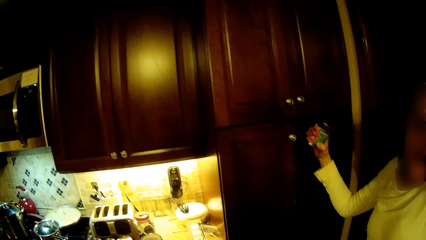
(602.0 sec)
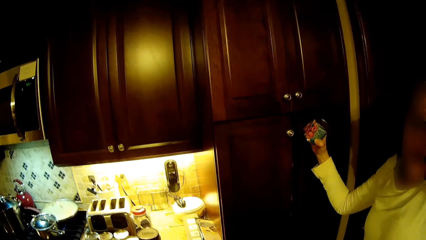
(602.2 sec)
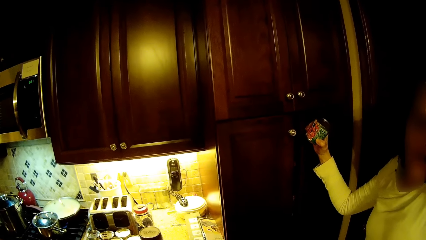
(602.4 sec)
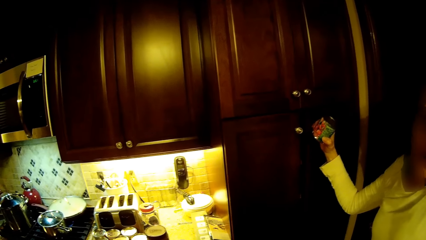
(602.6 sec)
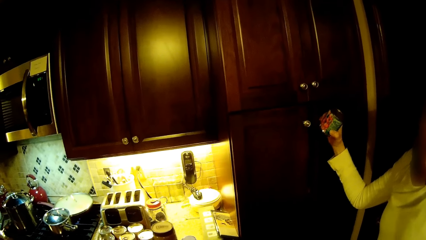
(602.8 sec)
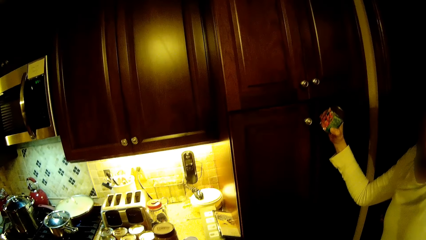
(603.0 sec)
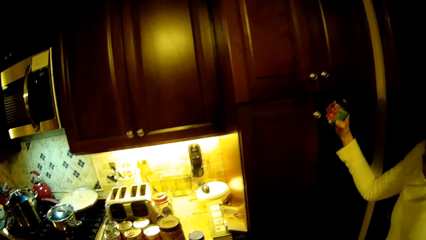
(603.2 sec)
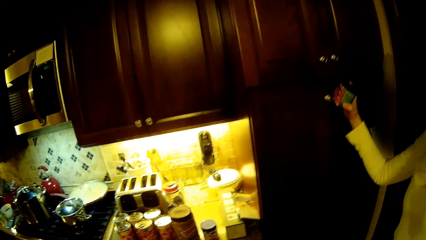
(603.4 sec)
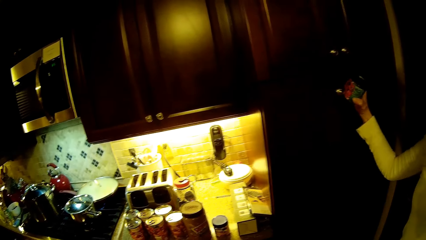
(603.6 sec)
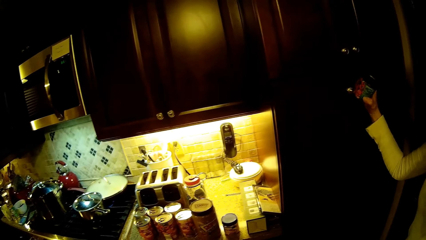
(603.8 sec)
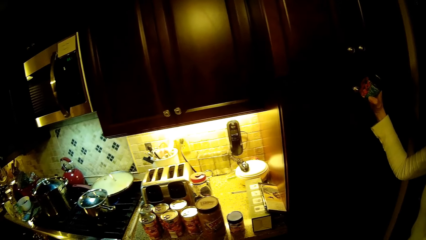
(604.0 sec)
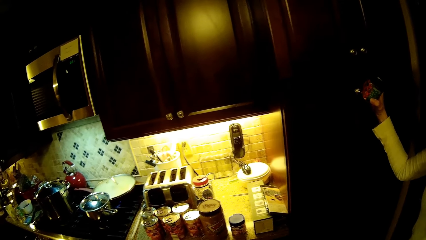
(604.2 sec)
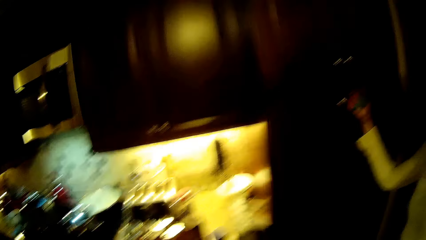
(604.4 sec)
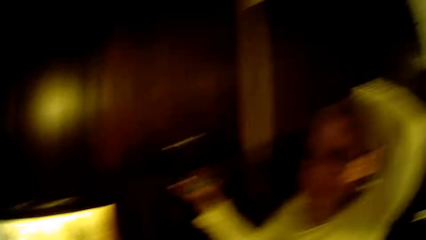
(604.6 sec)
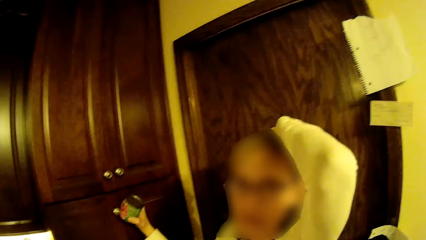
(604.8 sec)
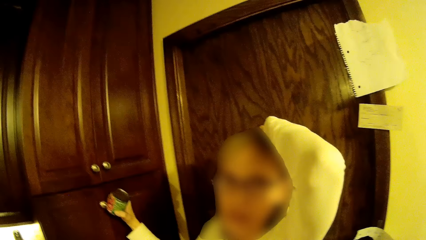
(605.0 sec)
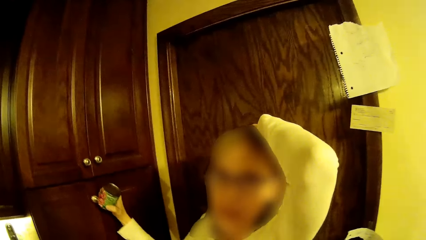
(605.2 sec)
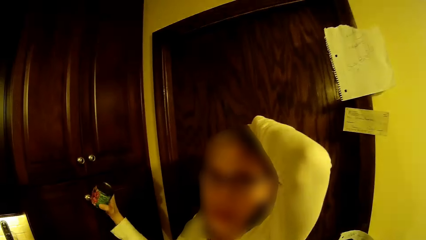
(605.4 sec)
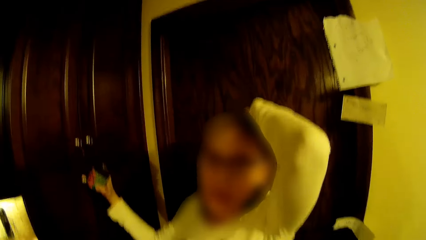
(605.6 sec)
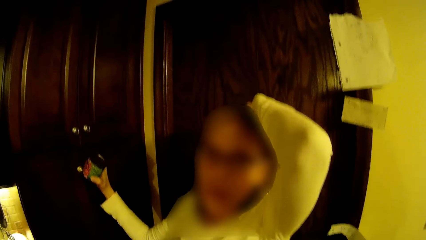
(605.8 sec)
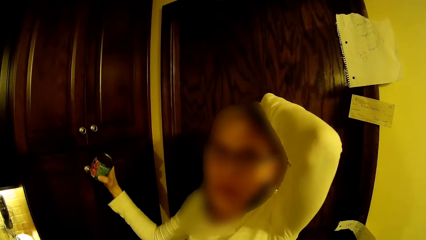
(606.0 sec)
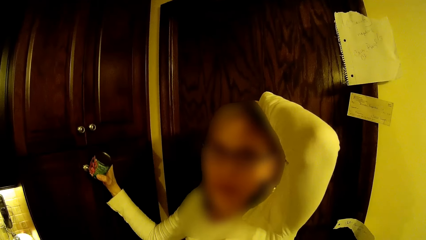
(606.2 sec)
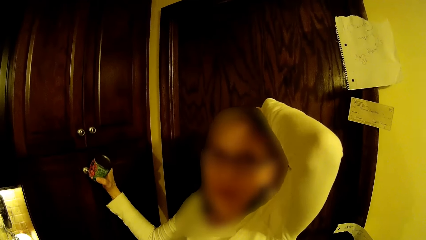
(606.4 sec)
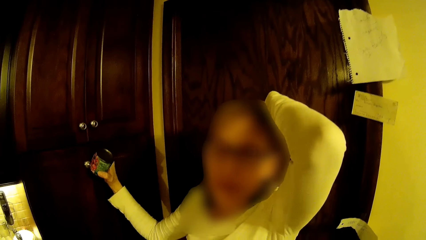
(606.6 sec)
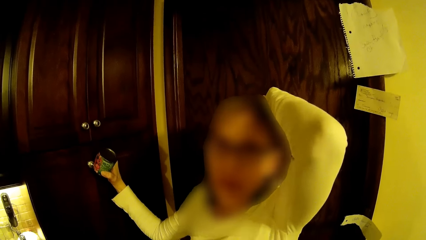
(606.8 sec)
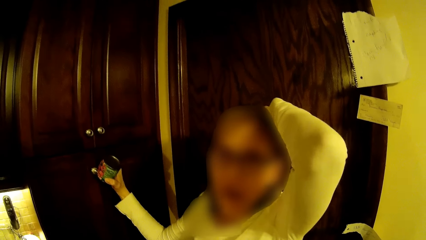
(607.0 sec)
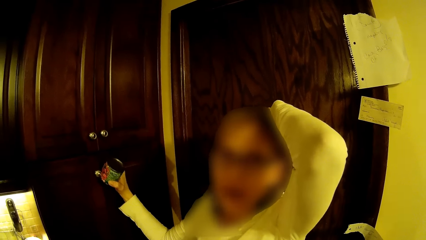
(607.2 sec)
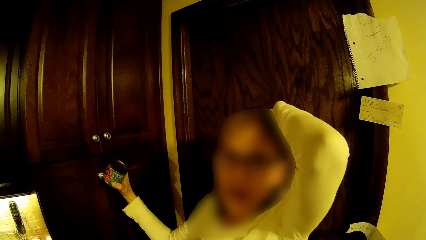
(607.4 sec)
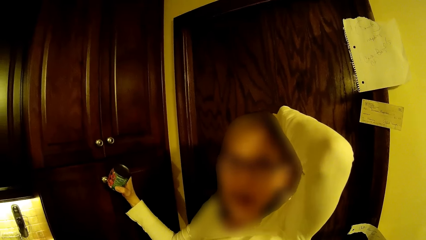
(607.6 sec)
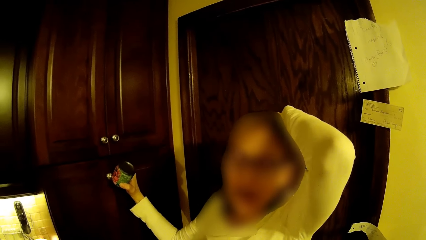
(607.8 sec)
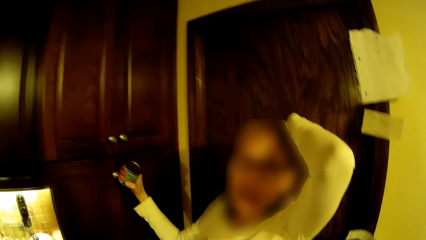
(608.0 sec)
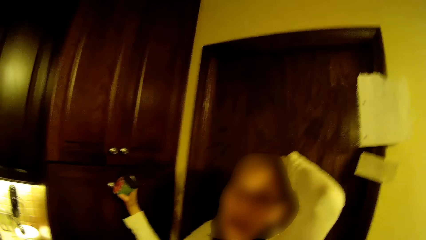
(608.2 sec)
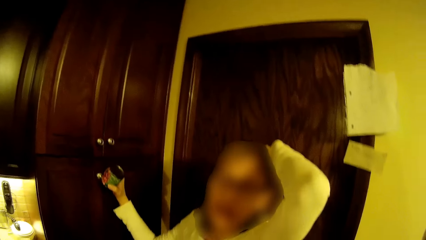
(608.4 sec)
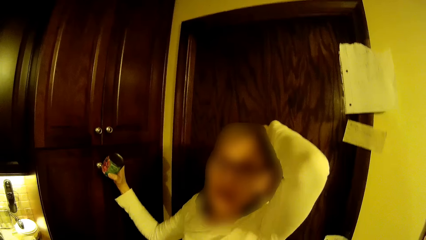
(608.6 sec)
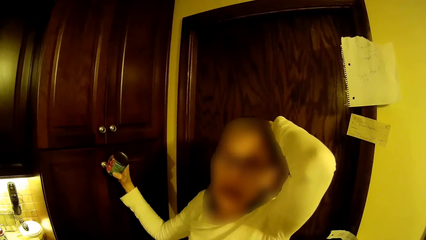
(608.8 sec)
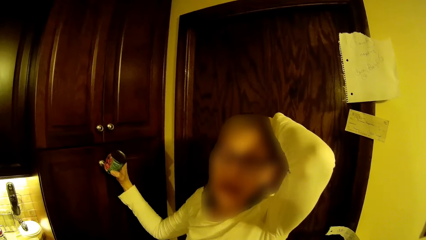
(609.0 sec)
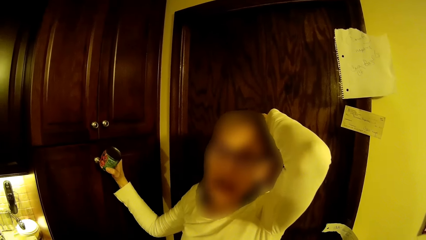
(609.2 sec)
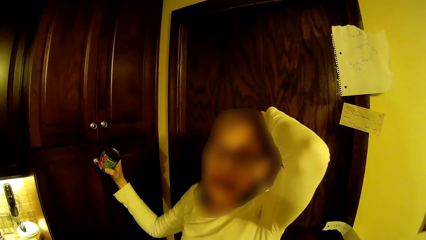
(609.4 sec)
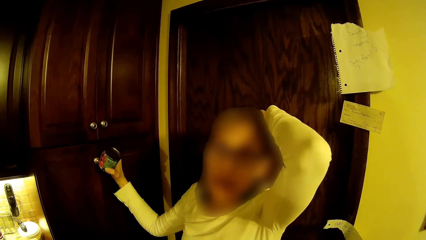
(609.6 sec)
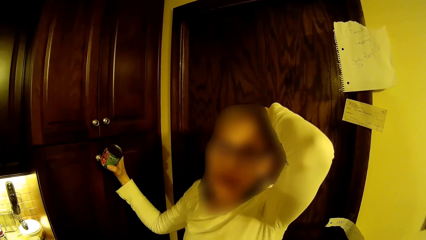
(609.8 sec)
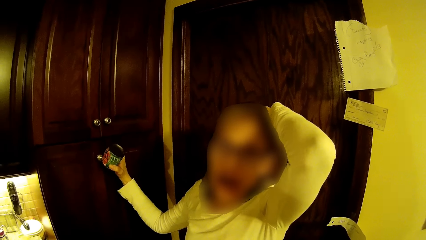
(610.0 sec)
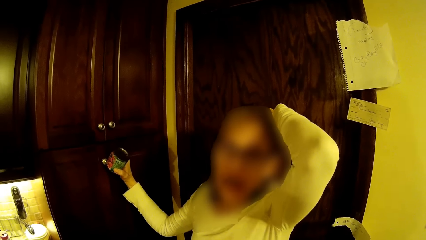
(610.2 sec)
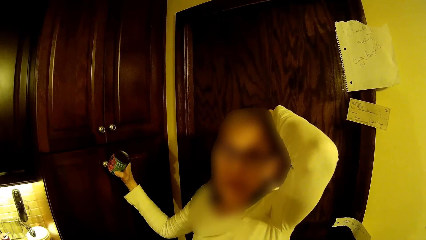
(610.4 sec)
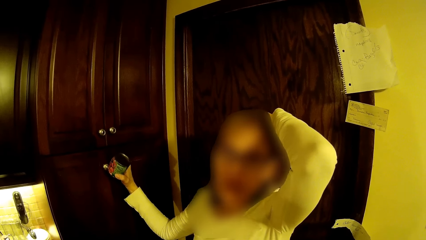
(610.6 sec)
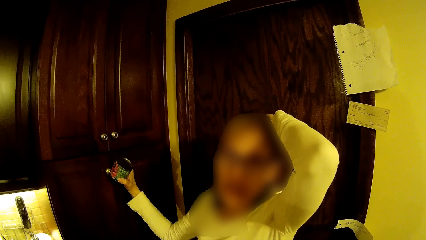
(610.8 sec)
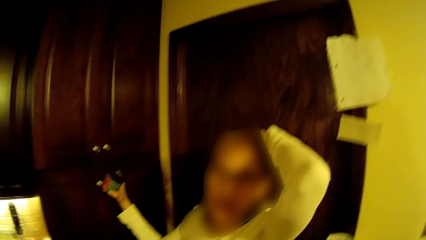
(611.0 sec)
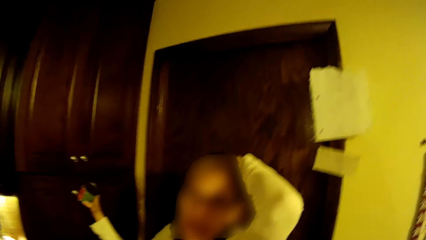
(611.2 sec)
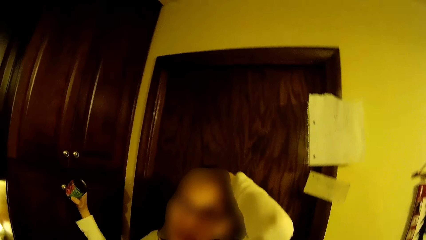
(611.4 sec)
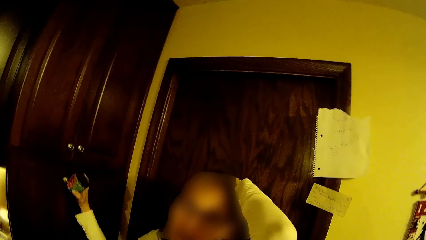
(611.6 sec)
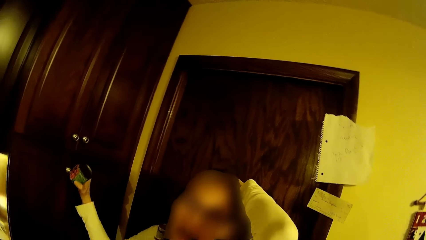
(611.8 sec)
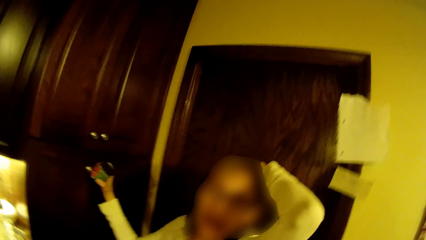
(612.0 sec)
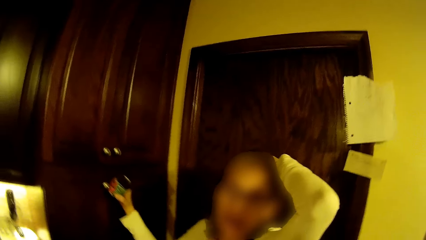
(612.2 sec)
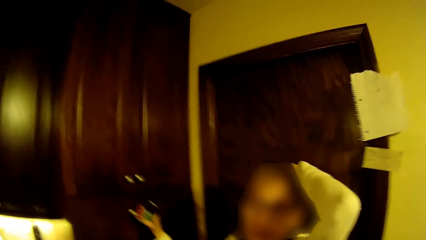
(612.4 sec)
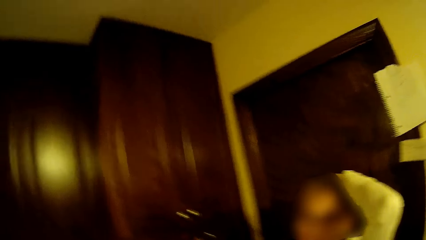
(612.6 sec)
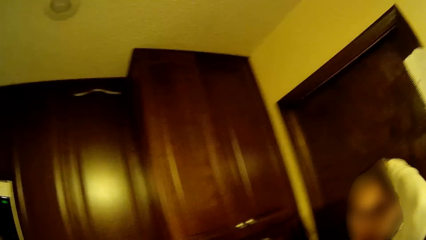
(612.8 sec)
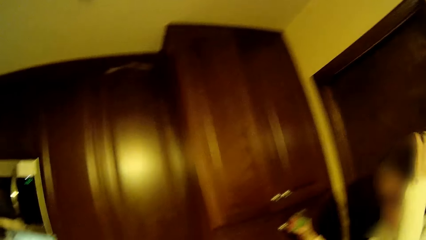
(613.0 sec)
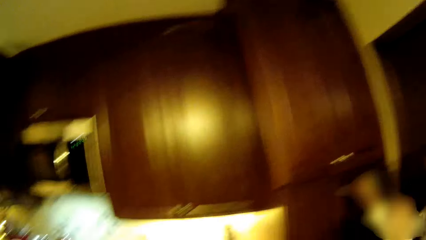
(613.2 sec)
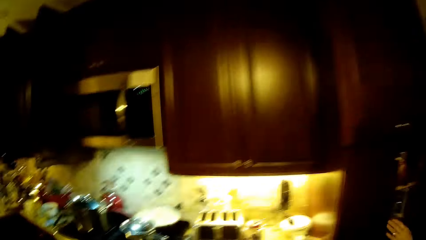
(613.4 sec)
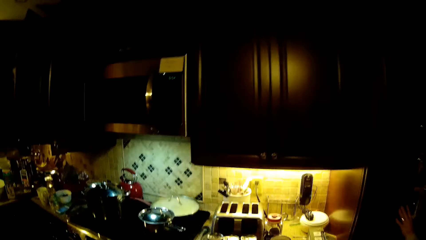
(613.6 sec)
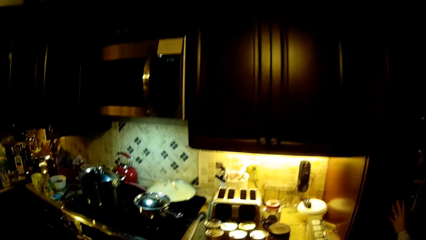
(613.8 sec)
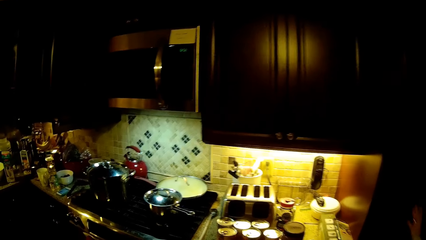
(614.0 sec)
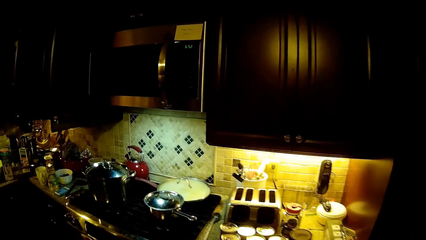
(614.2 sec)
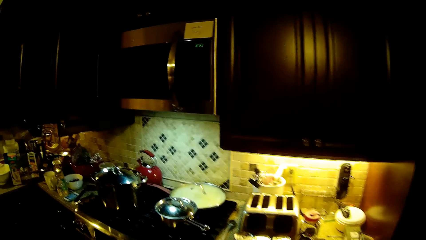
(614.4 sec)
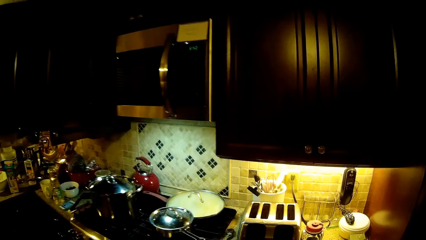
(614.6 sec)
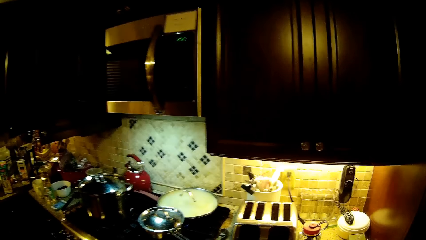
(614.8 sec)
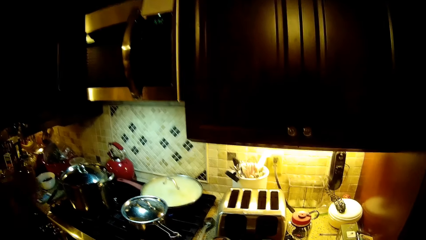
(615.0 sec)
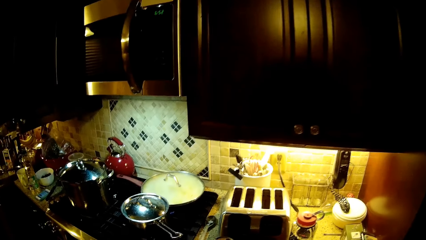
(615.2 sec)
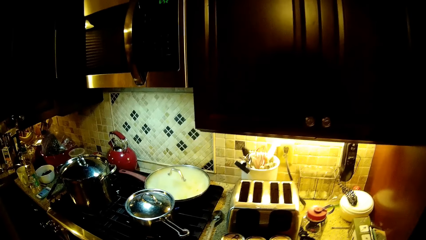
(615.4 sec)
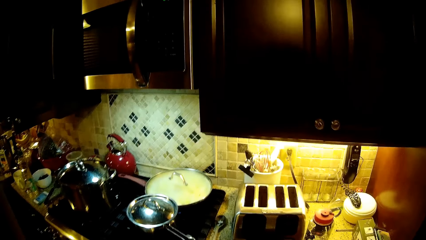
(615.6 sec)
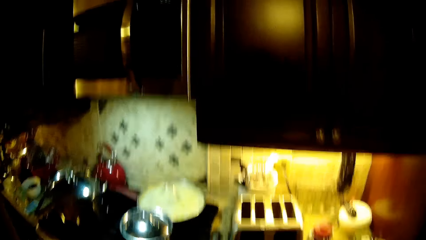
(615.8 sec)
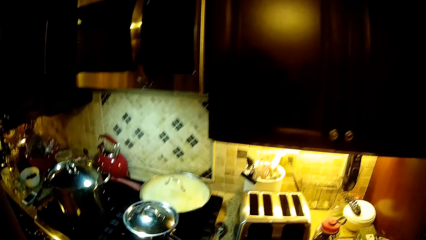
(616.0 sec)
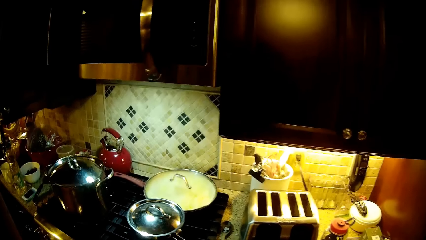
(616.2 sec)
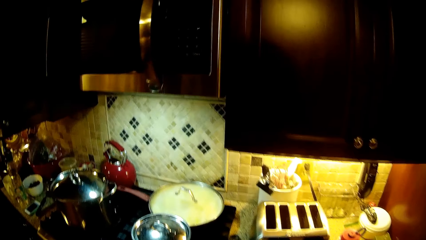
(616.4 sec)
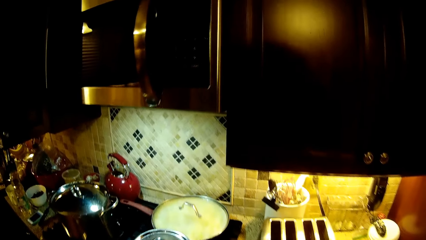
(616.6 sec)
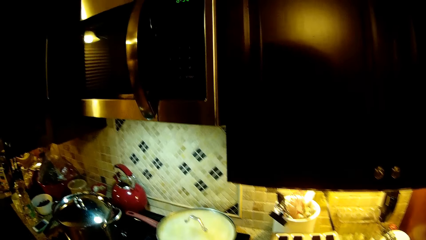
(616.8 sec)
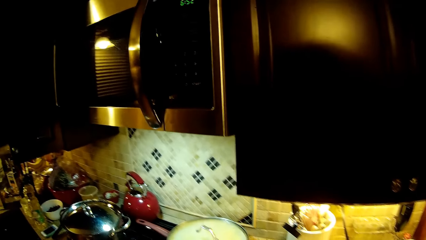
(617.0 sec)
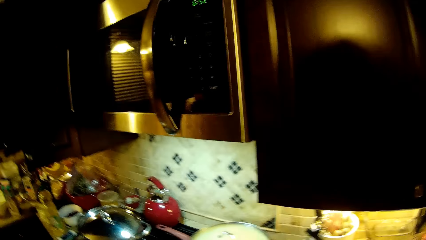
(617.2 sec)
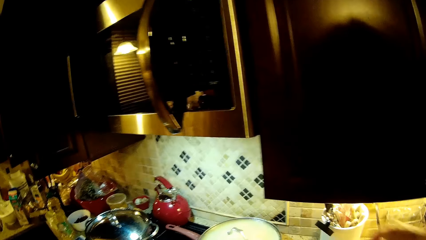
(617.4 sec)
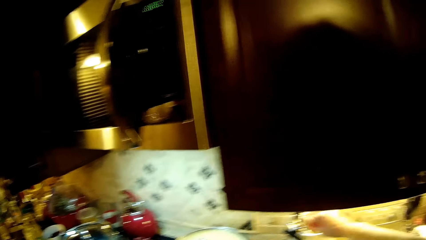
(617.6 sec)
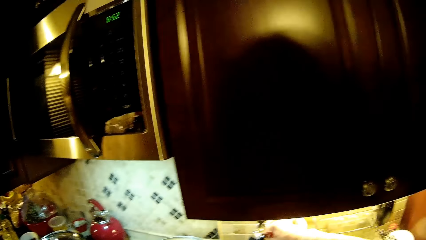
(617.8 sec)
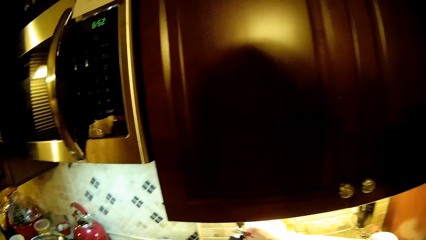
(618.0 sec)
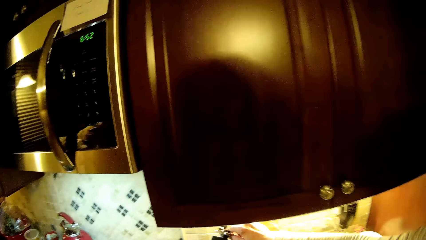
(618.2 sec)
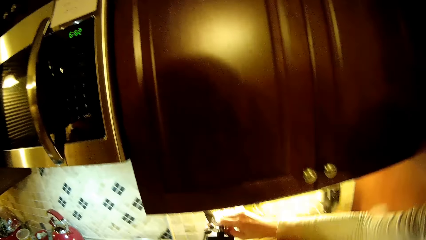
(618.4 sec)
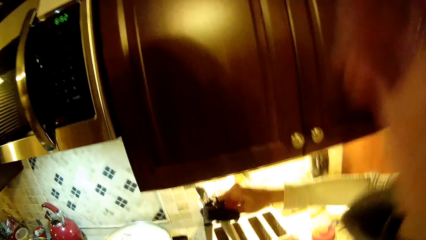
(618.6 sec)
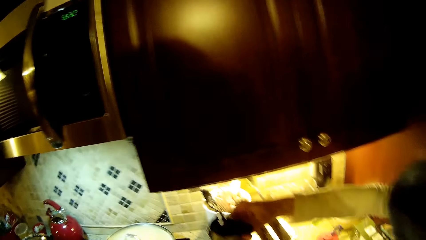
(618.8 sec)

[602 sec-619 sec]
A woman holds a tin of something. The camera wearer looks at the woman. They look around a kitchen. The woman puts a hand down.
